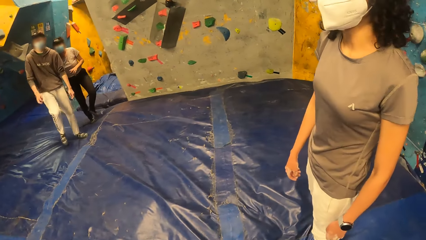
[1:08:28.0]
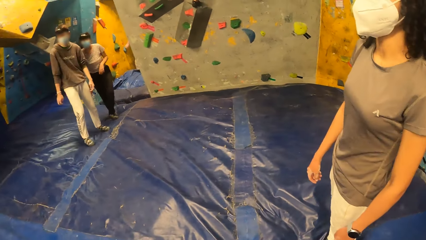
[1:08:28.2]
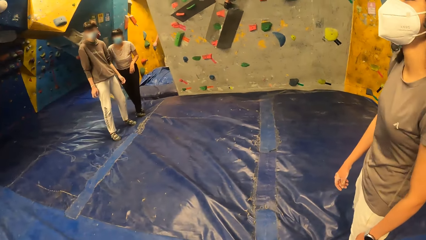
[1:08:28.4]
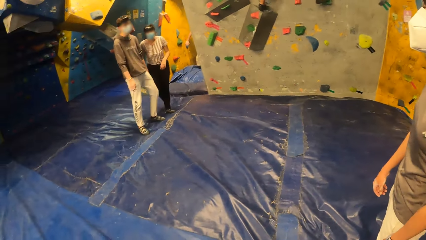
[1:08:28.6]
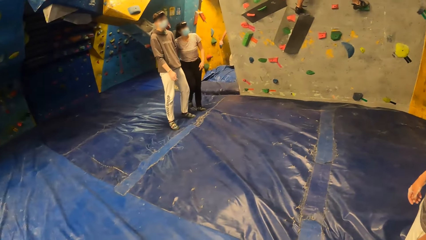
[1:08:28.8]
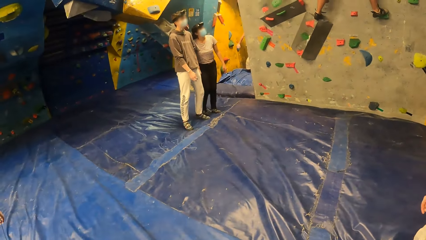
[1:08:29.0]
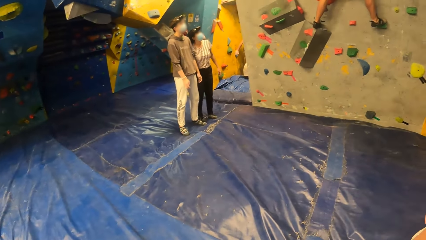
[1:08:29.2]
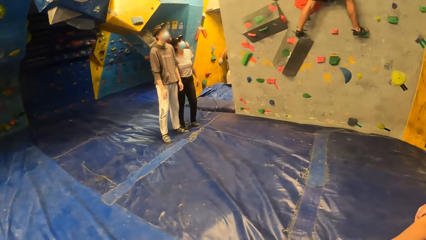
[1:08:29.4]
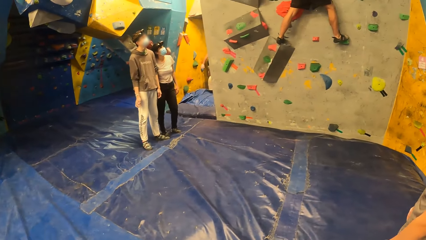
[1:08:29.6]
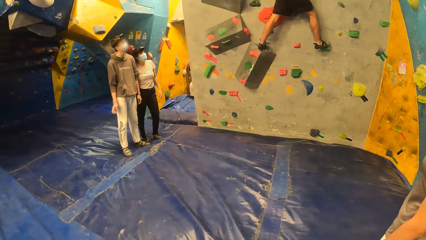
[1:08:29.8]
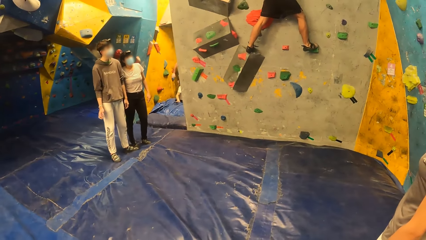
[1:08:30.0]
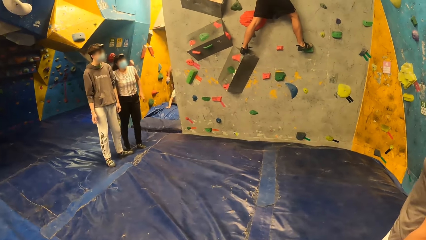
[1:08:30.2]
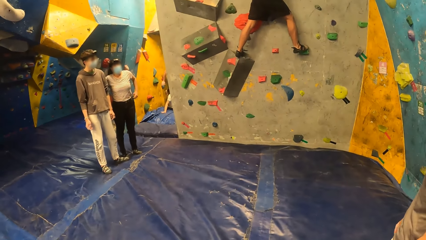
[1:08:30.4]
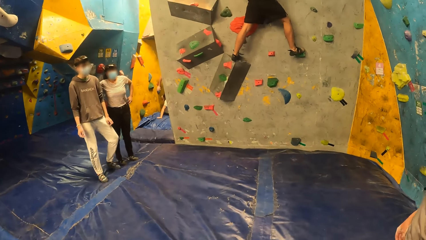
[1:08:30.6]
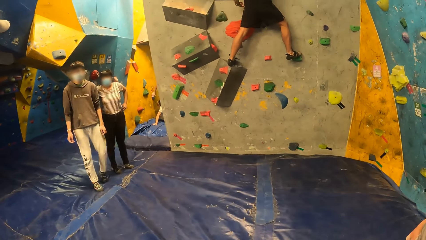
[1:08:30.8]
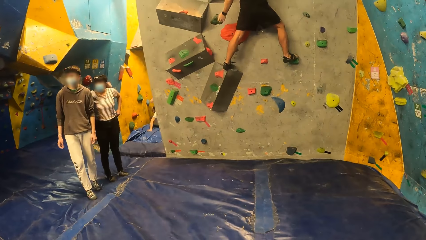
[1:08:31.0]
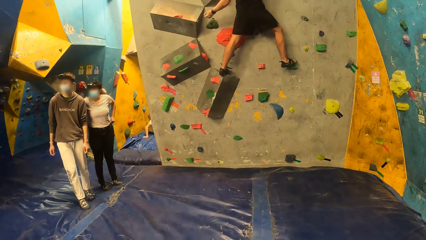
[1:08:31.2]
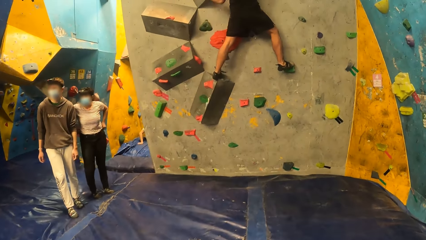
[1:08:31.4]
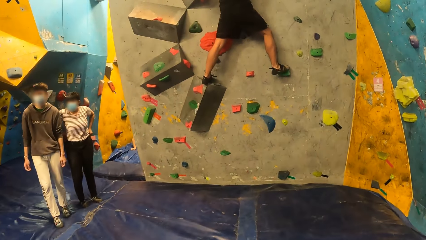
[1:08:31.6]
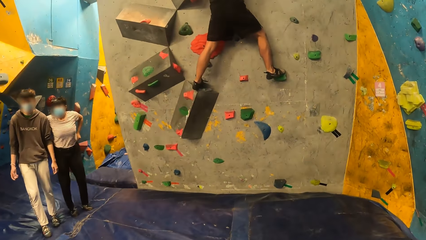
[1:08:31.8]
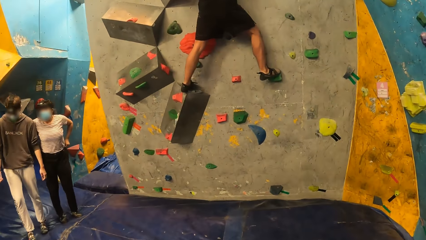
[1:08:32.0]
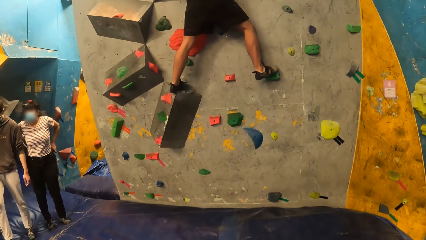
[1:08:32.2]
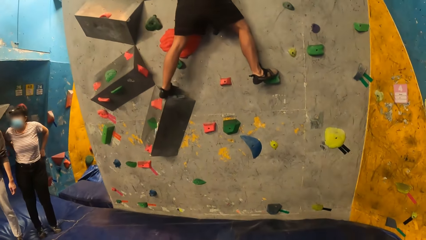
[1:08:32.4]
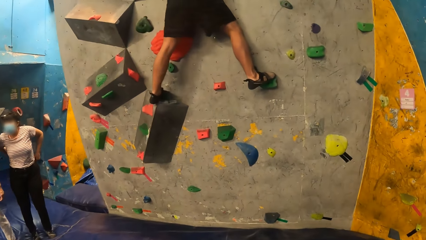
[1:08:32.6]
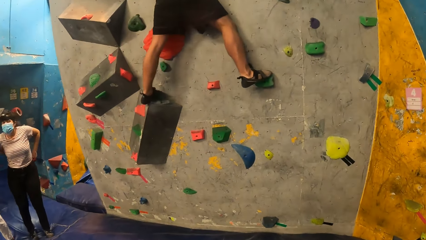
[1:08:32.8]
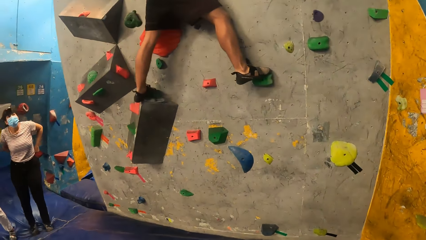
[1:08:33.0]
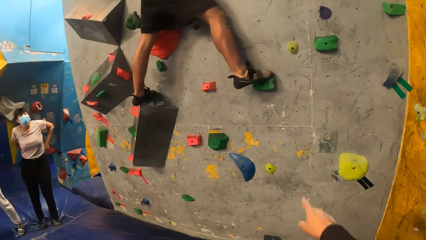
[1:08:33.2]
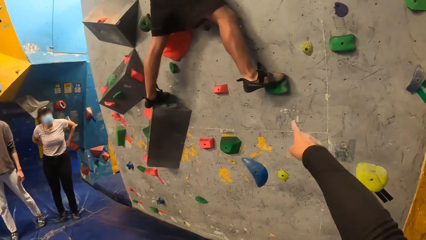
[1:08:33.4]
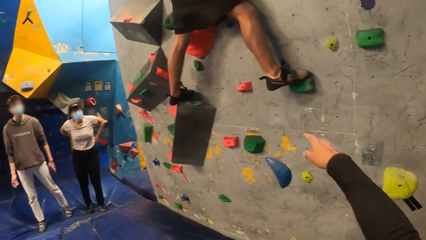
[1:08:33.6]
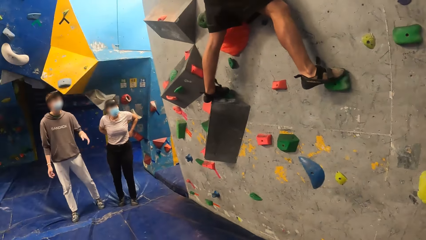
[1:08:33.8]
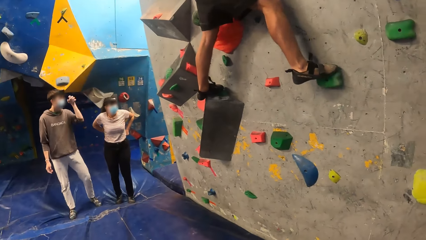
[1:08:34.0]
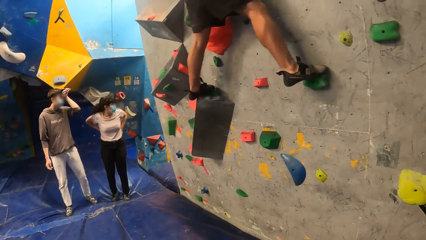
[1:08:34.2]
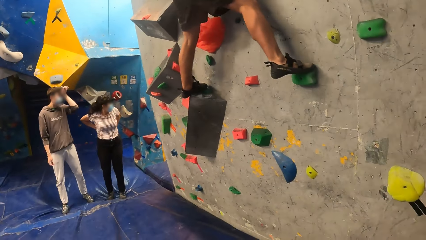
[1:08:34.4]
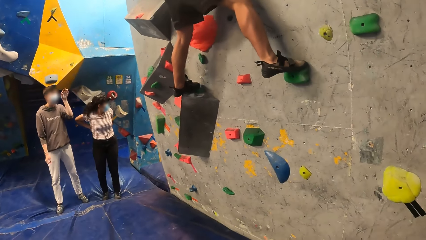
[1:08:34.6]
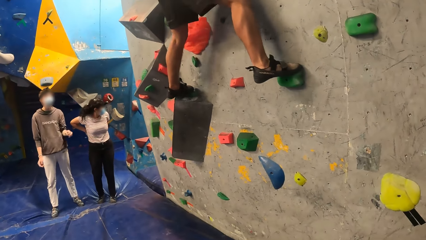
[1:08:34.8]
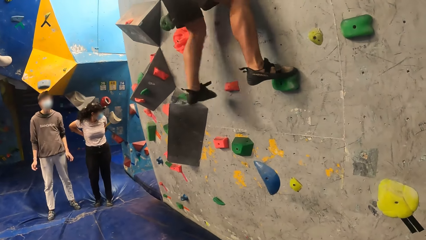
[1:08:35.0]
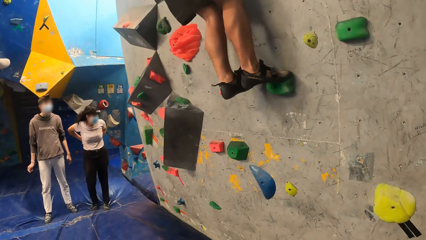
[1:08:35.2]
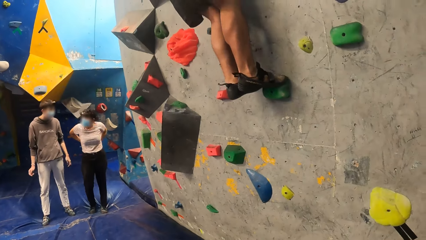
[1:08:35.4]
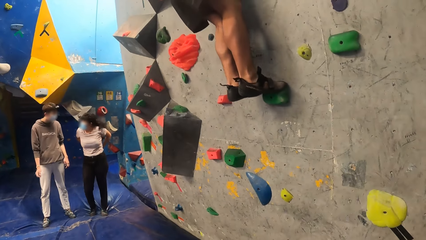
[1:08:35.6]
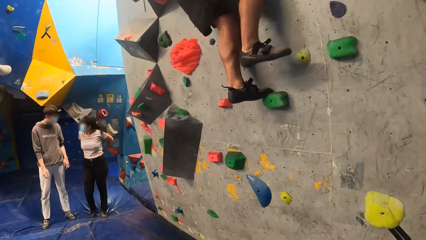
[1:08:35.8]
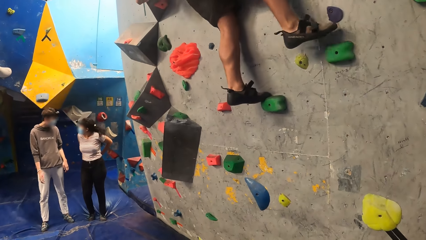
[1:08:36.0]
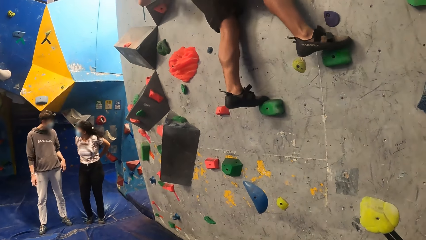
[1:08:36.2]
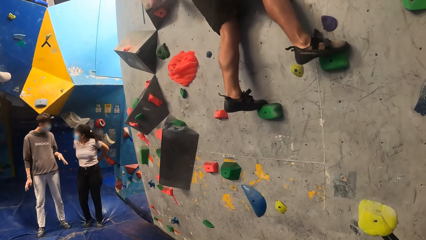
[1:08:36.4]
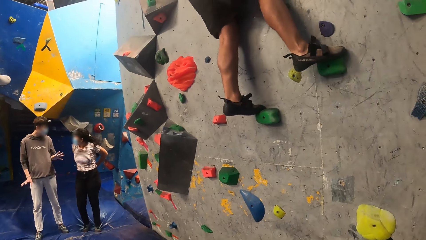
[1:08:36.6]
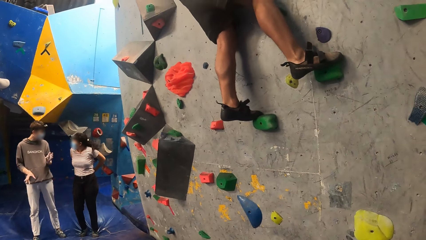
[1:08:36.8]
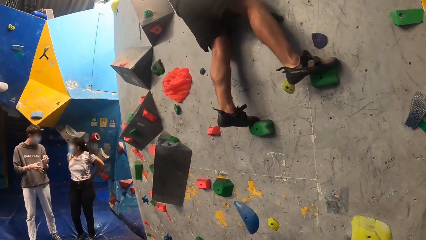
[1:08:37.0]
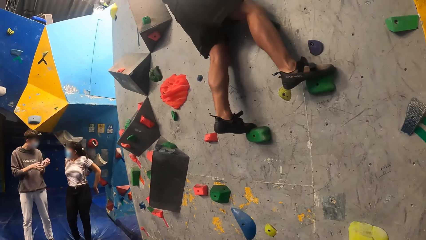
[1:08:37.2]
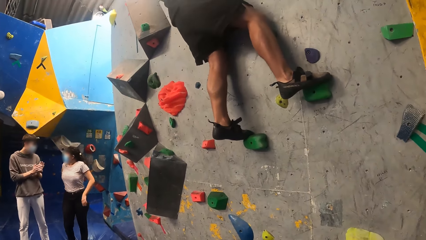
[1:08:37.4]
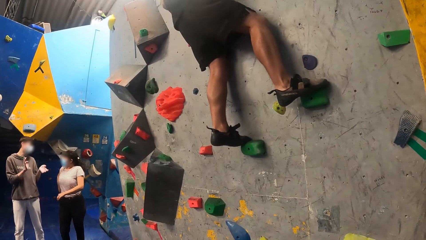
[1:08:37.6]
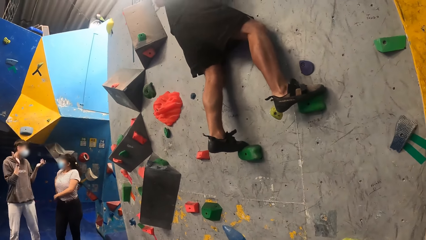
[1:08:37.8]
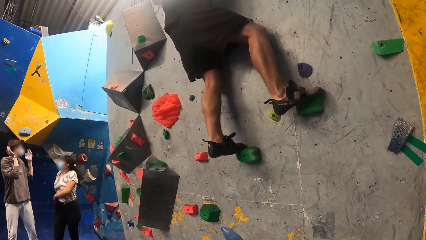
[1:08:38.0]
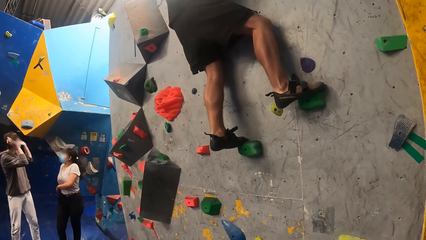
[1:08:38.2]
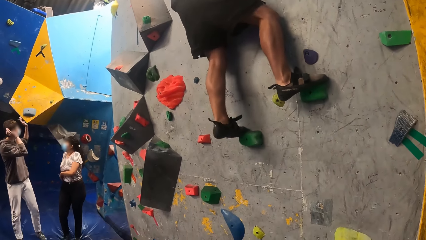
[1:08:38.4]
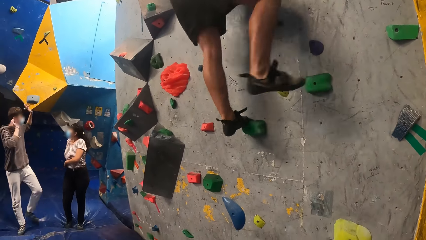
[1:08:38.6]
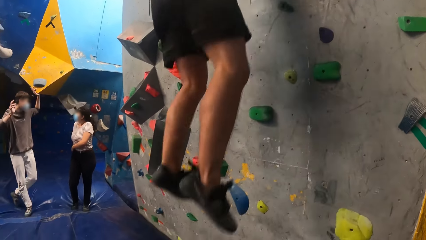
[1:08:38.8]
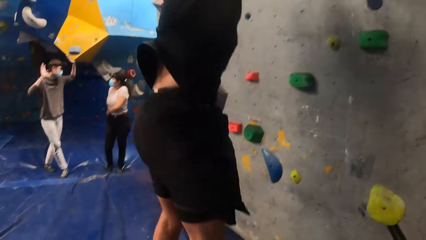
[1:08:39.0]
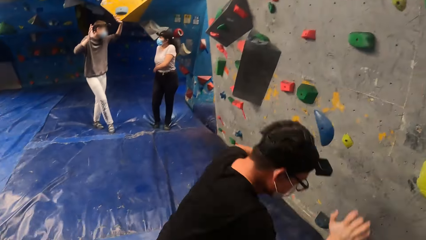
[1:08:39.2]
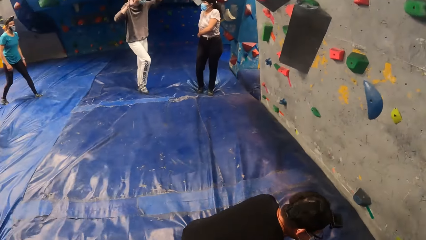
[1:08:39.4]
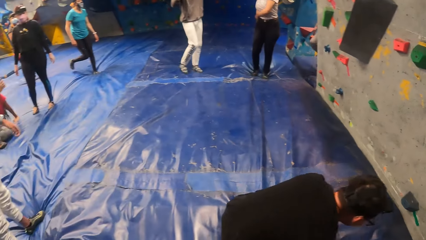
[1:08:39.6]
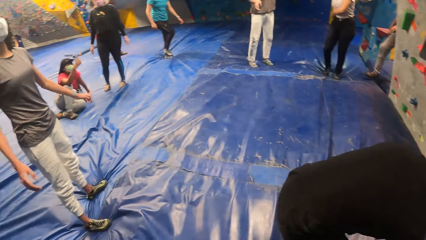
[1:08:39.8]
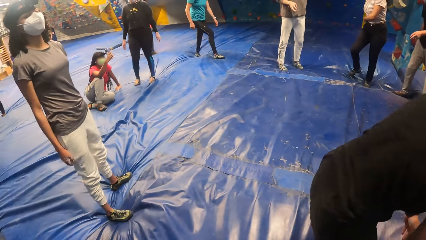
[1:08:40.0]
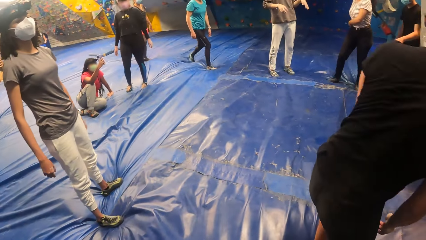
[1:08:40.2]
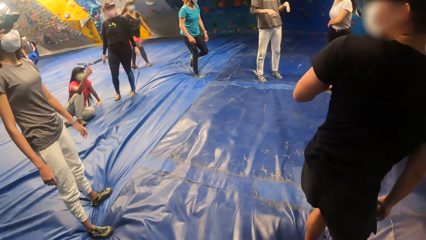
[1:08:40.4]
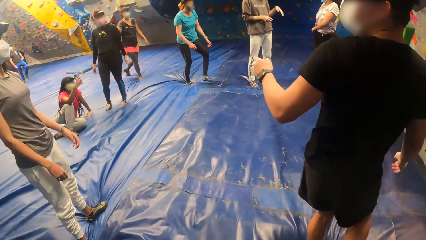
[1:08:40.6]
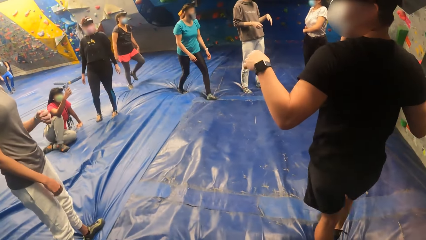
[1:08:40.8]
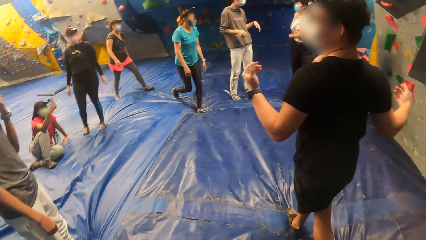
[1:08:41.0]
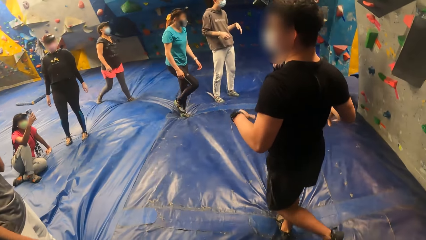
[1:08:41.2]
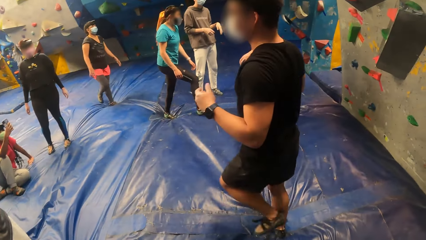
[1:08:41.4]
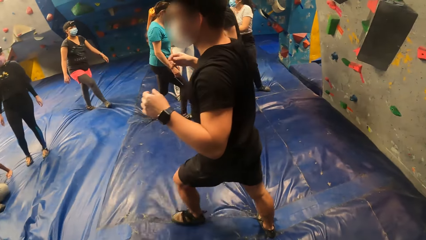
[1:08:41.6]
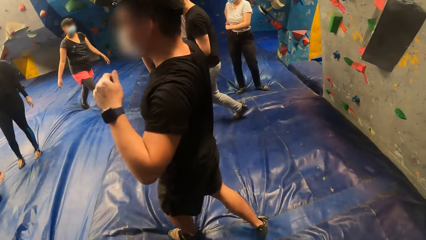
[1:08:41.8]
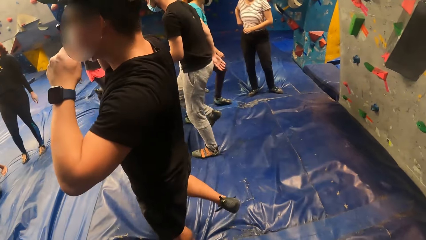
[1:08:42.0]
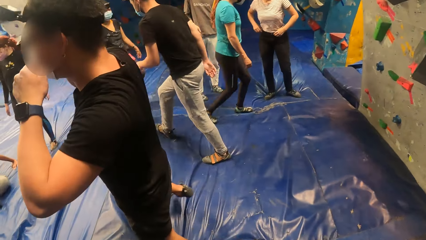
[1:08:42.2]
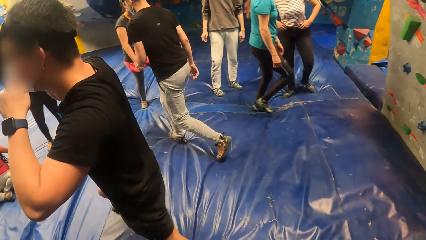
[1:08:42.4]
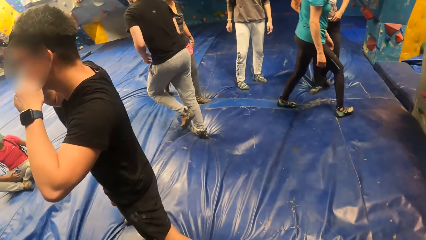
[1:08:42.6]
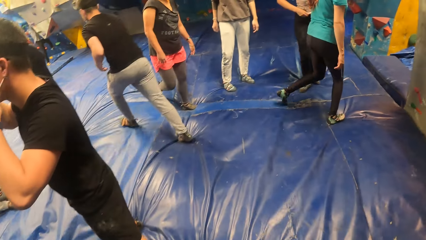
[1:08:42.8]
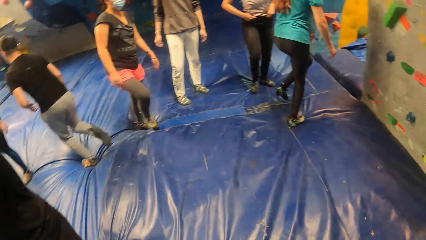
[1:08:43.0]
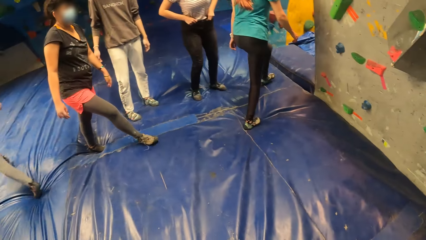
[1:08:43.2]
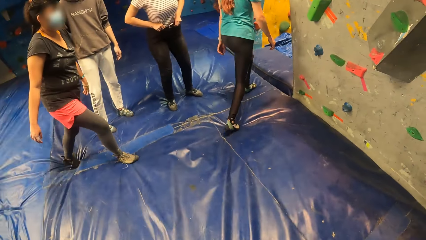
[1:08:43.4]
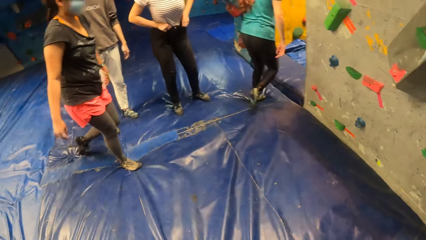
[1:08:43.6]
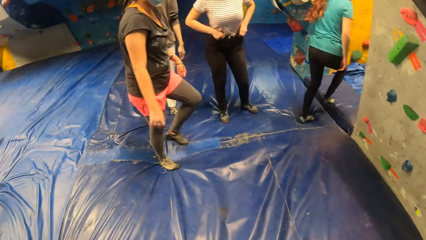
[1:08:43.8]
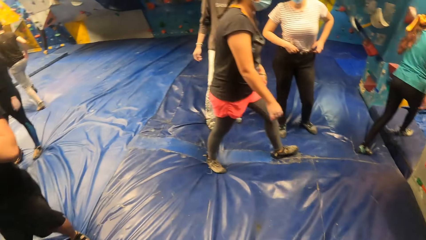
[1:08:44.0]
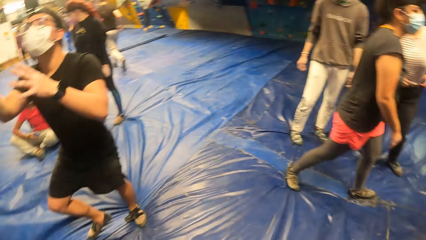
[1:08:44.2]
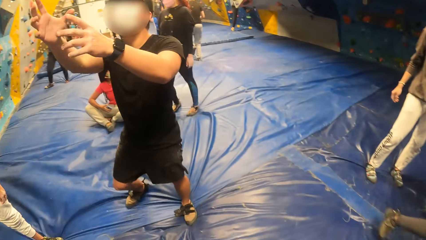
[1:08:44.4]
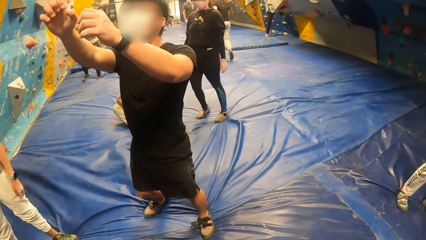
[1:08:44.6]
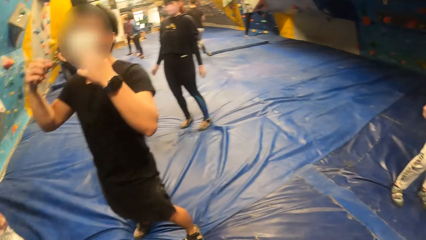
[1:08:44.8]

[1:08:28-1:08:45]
The camera wearer walks forward and converses. The man jumps onto the foam landing. The camera wearer turns left, walks forward, and looks back.
